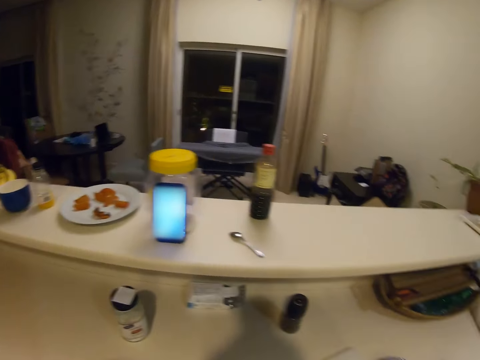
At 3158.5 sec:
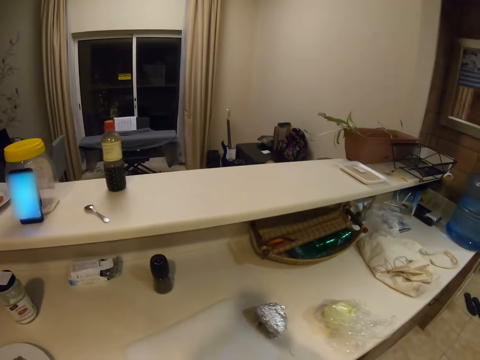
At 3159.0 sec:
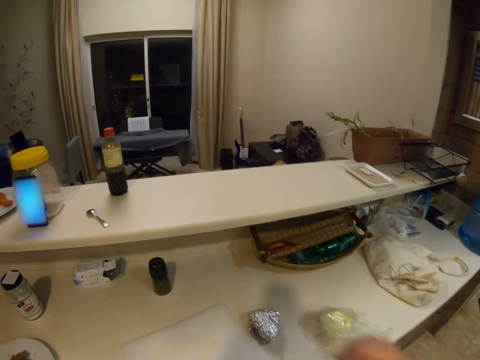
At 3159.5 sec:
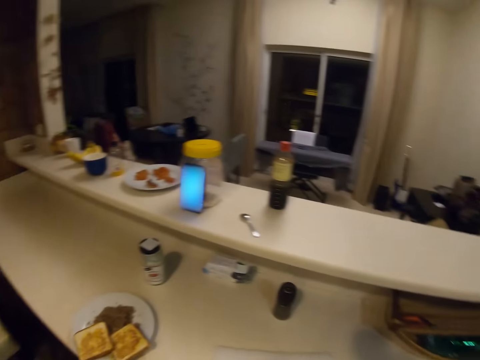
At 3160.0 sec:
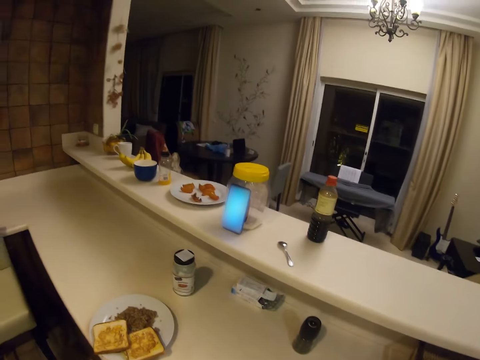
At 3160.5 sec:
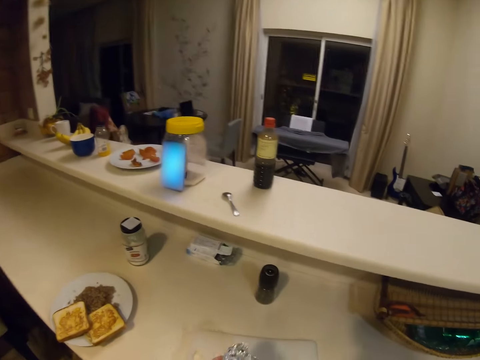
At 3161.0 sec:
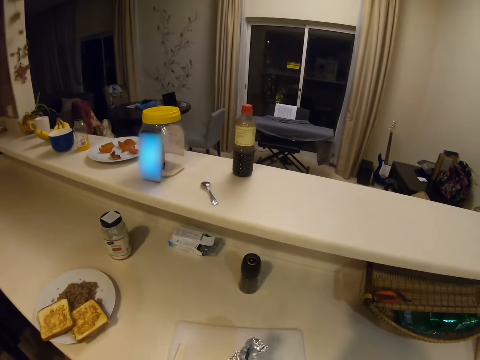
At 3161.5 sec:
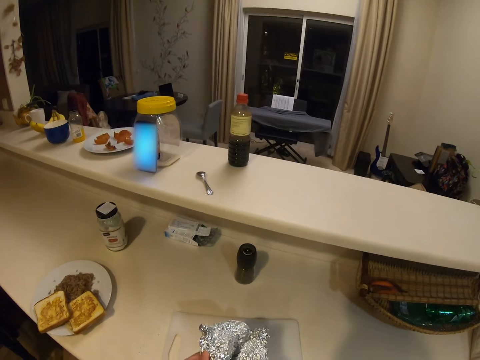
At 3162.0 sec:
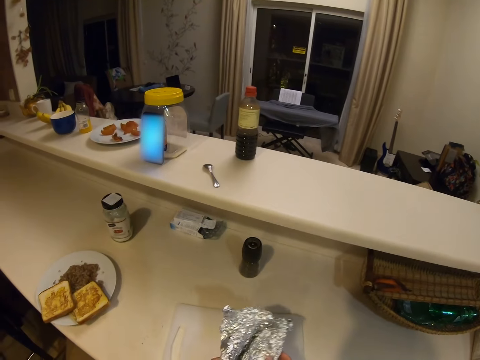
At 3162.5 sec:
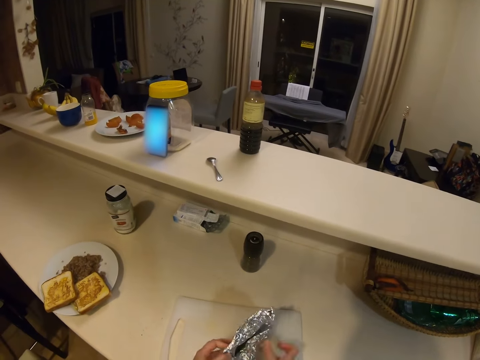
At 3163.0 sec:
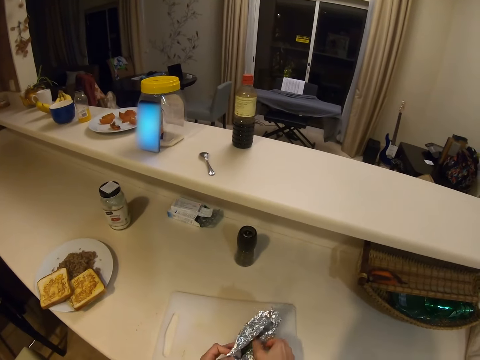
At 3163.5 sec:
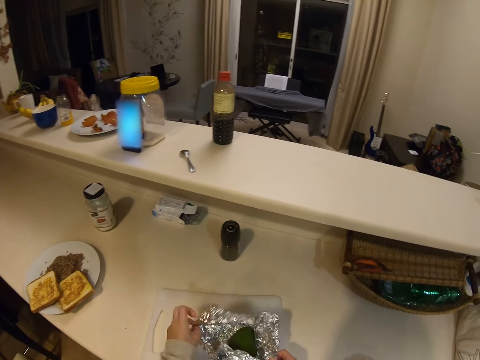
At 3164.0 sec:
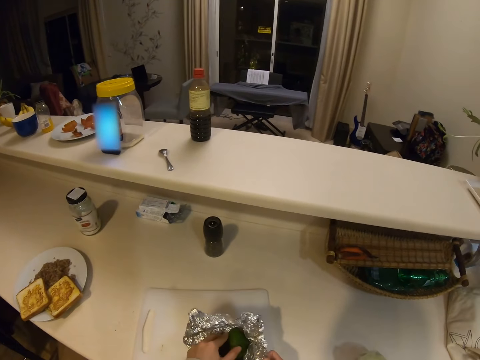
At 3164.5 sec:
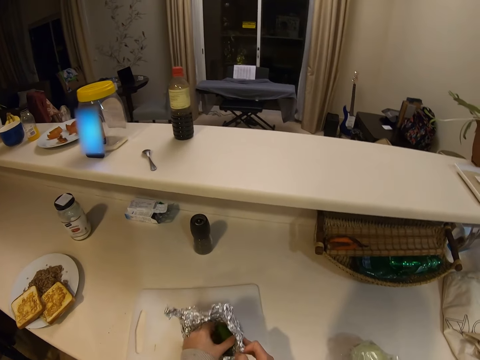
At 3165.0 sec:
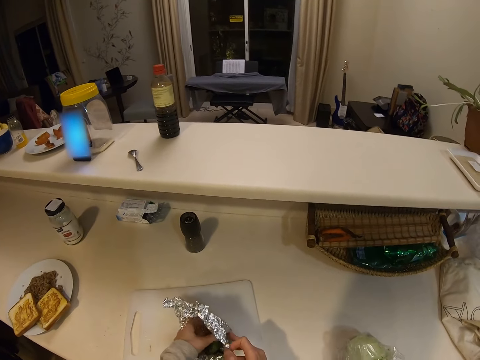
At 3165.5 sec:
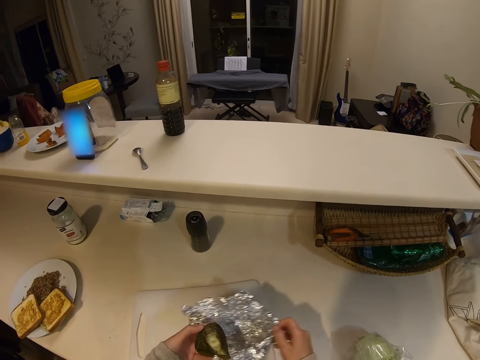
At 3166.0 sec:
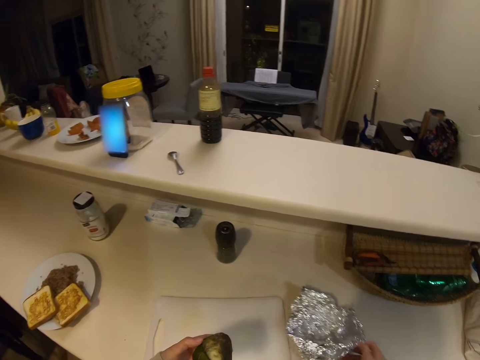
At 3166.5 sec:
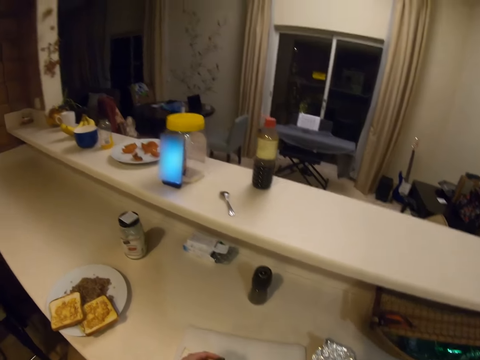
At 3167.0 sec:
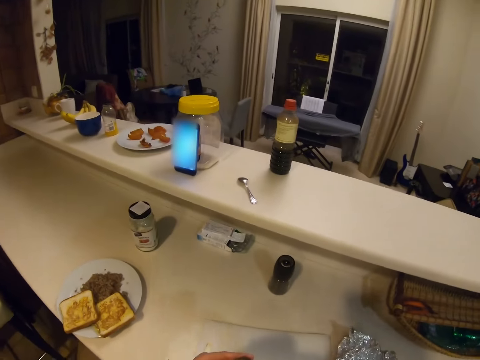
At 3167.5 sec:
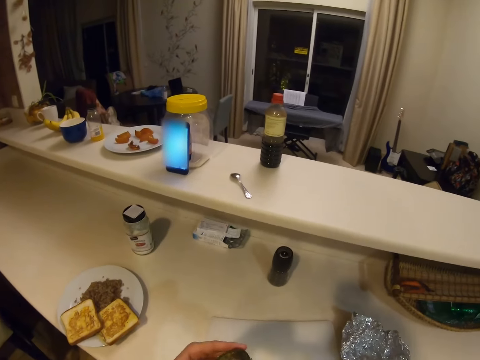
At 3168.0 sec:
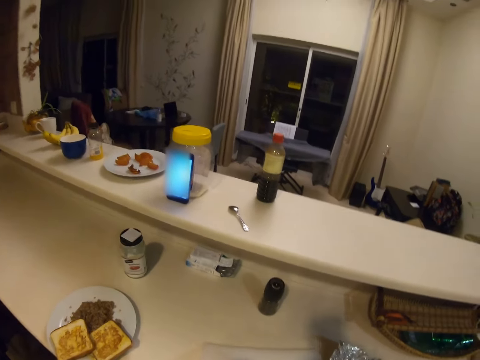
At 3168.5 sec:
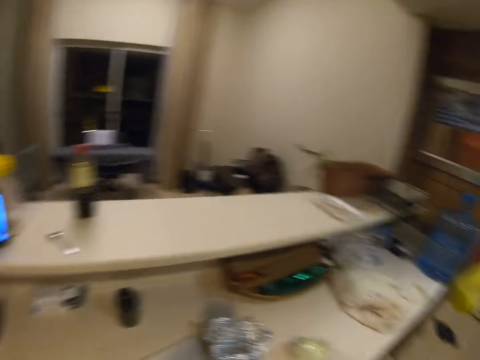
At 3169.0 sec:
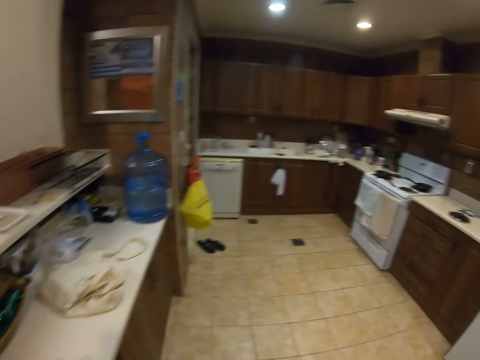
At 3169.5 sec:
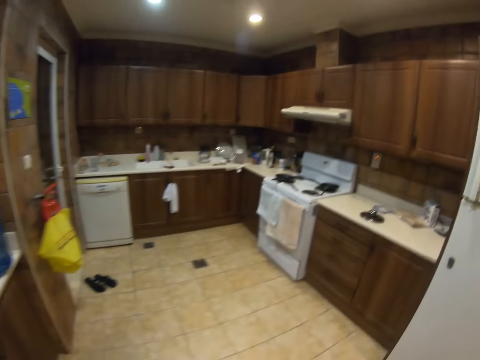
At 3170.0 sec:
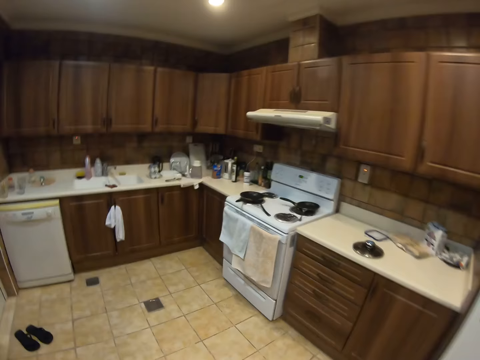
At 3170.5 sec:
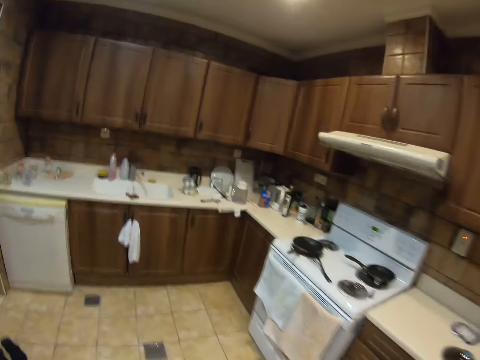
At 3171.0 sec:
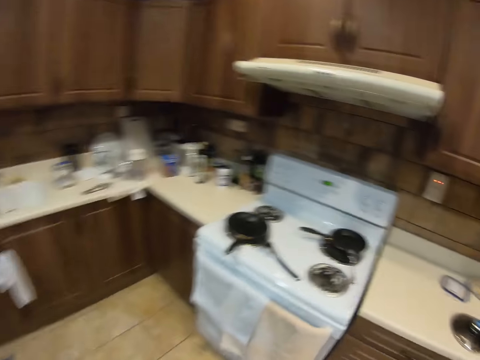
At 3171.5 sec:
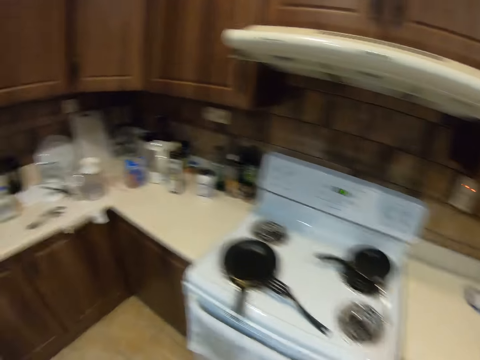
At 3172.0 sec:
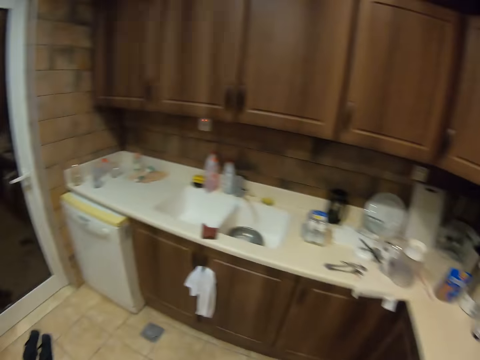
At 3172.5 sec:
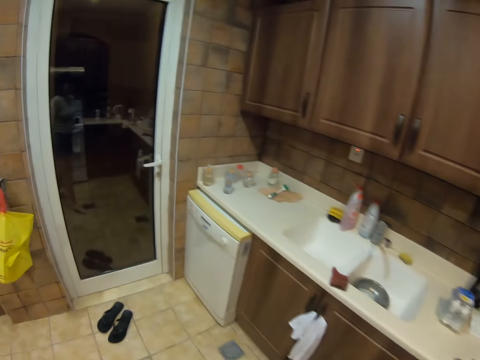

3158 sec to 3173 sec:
The camera wearer puts the plate of food on the kitchen counter. They turn round. They pick up a foil from the kitchen counter. They open the foil. They stretch the foil. They pick an avocado or cucumber from the foil. They move the foil on the kitchen counter. They put the avocado on the chopping board. They walk.

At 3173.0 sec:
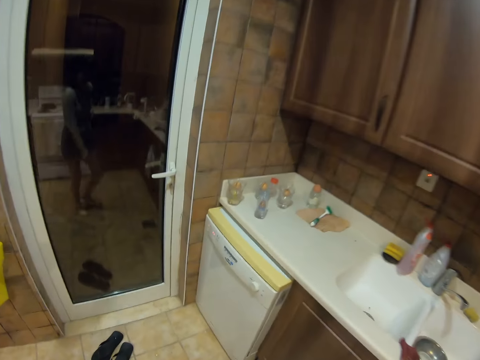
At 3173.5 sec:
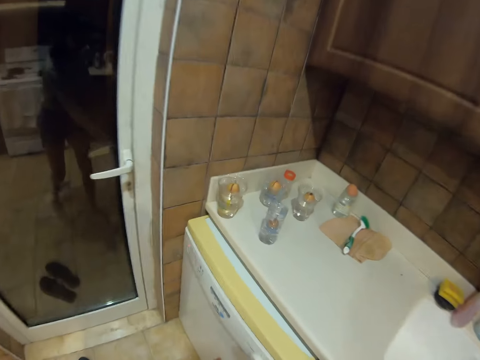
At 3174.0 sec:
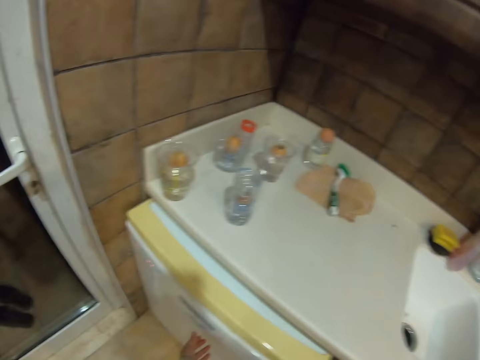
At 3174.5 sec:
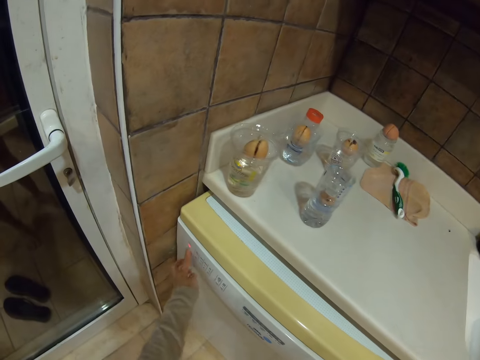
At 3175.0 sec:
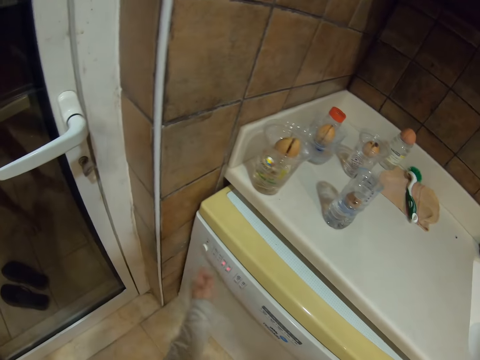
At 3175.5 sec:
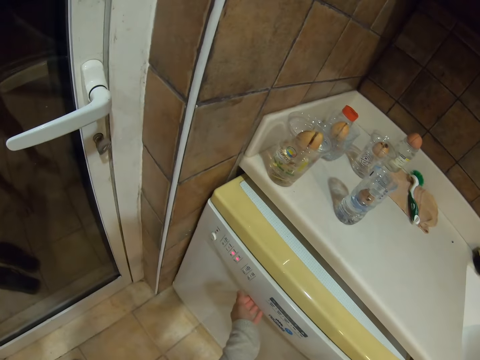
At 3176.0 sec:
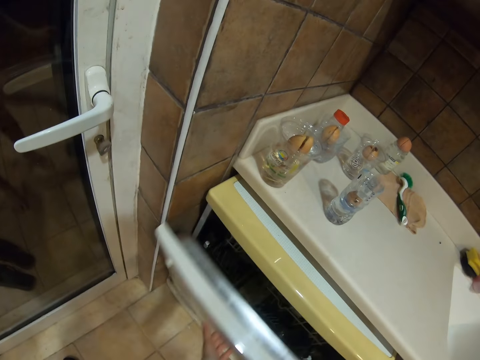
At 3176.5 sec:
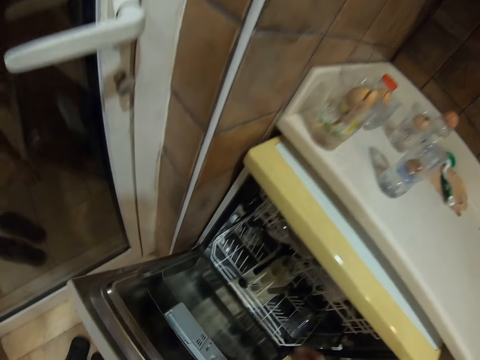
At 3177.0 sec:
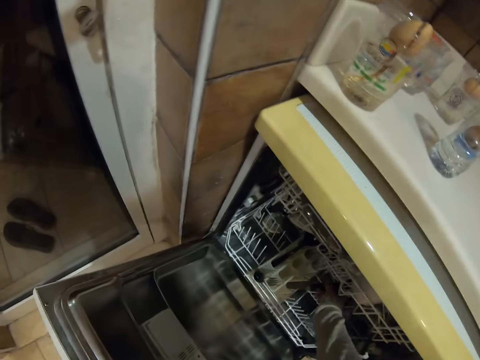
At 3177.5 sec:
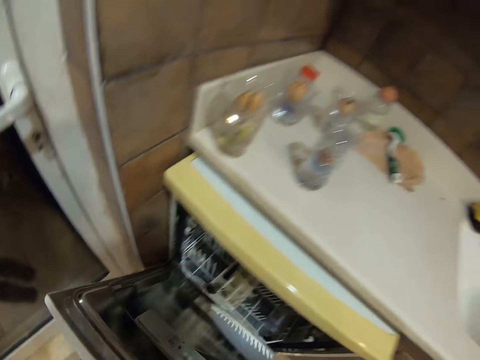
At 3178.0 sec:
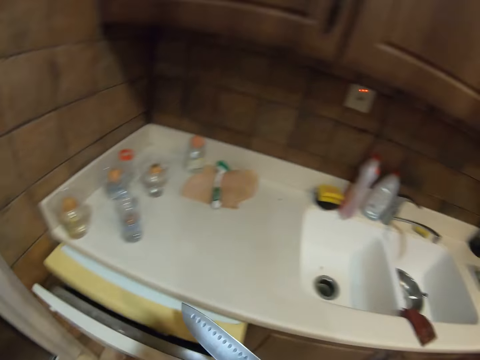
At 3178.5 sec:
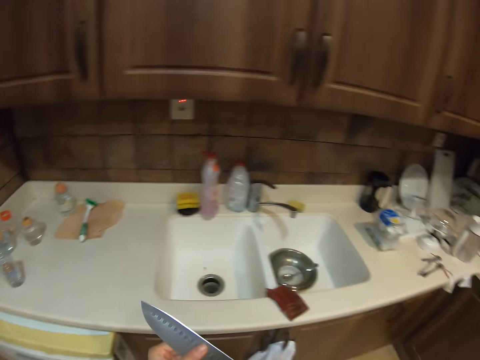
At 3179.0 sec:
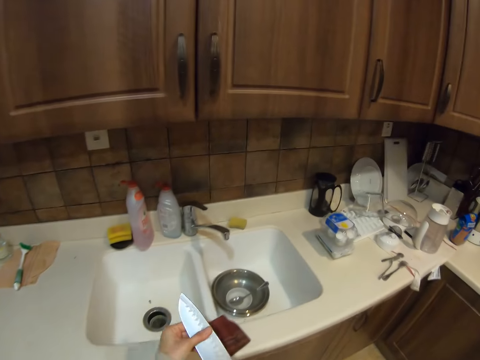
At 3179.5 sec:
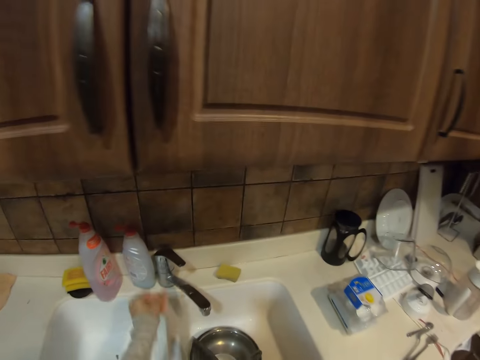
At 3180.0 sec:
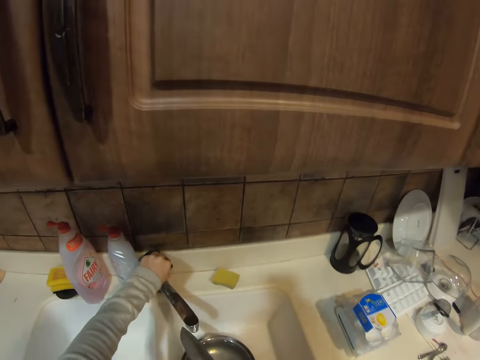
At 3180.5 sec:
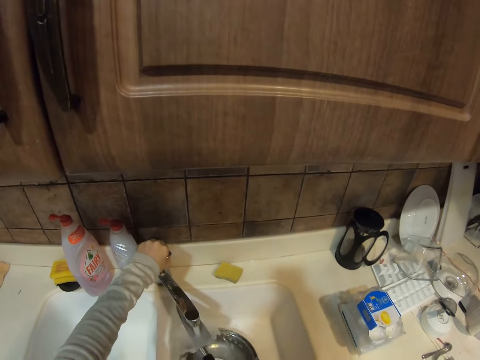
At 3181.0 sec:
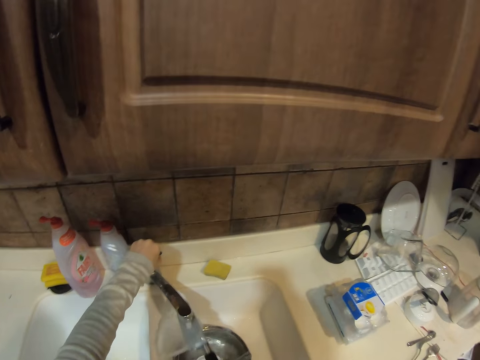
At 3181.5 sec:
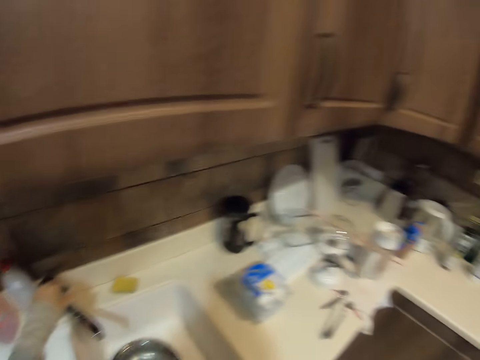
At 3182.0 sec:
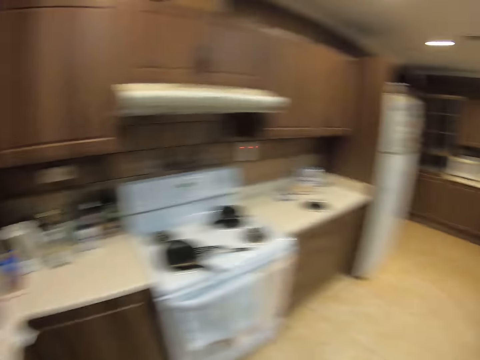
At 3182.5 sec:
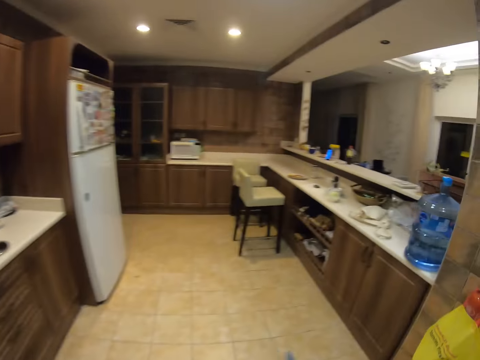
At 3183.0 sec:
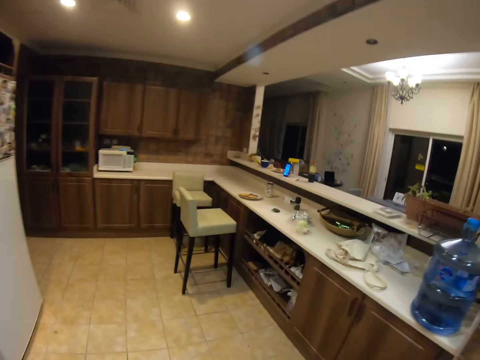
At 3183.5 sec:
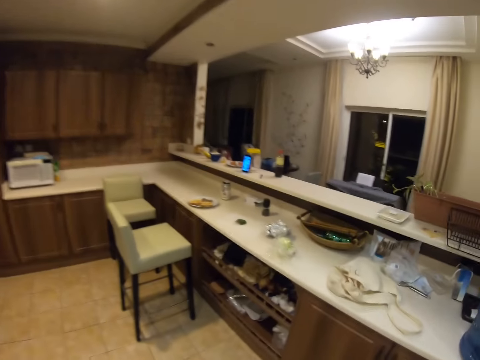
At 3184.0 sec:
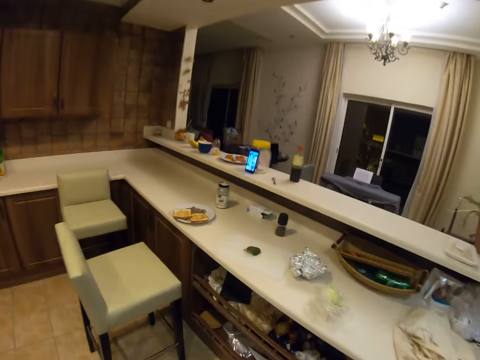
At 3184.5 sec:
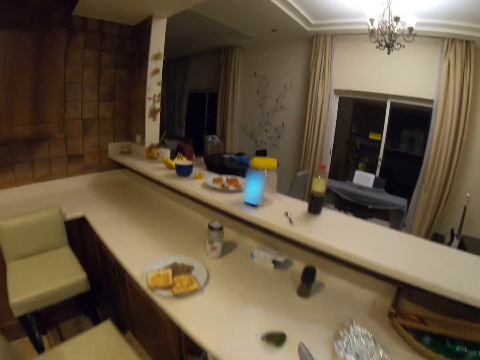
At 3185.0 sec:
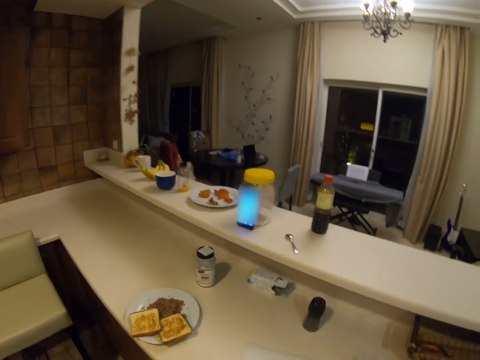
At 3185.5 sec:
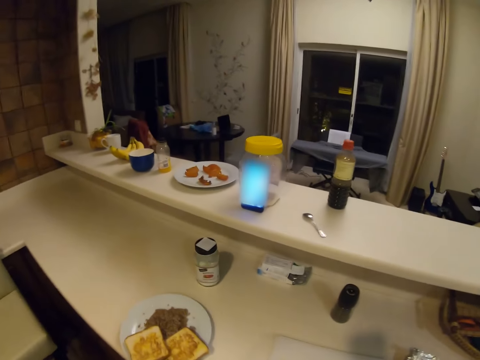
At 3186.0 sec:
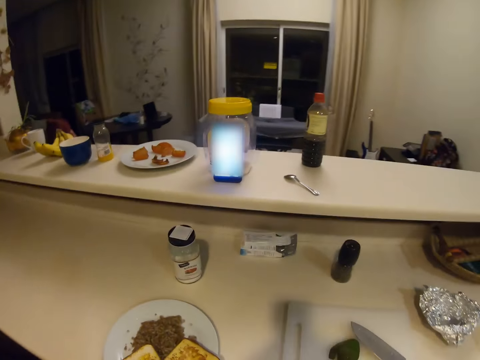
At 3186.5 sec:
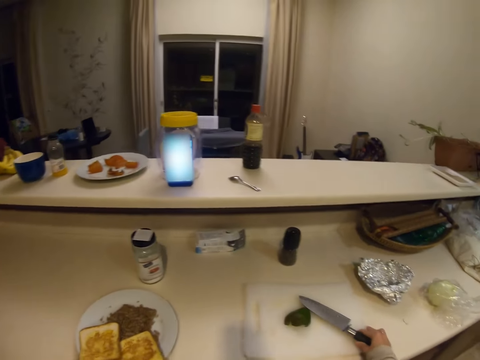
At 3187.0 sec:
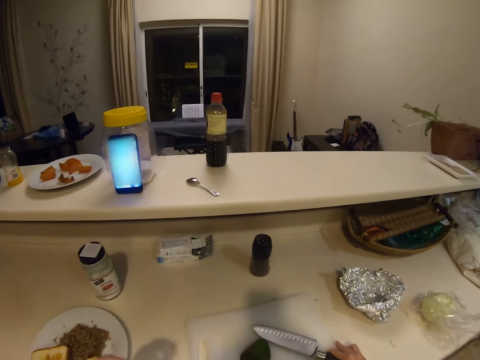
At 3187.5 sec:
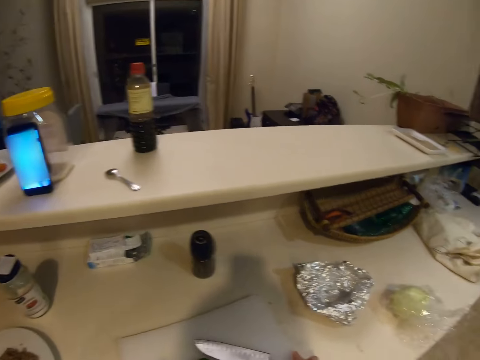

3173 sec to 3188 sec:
The camera wearer switches off the dish washing machine. She opens the dish washing machine. She picks up a knife from the dish washing machine. She closes the dish washing machine. She turns round. She wipes the knife with her left hand. She opens the tap with her left hand. She rinses the knife with her right hand. She closes the tap. She walks. She shakes water on the knife. She puts the knife on the chopping board. She moves the plate of food on the table. She holds the knife on the chopping board with her right hand. She leaves the knife on the chopping board.
